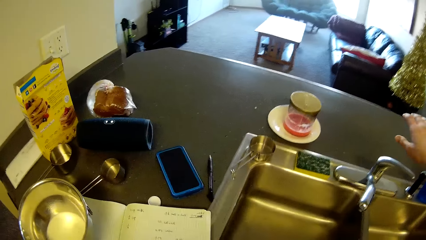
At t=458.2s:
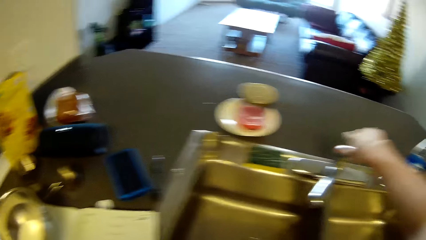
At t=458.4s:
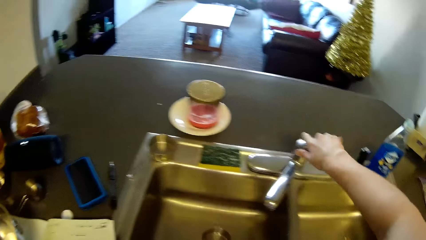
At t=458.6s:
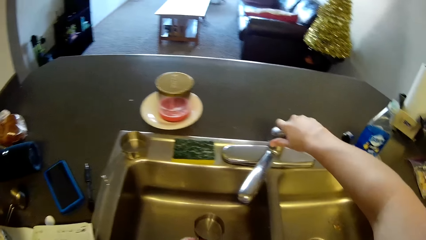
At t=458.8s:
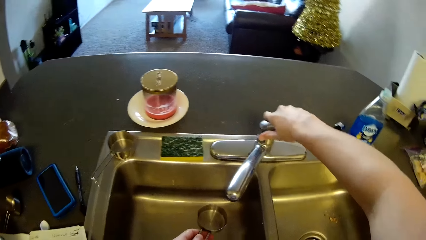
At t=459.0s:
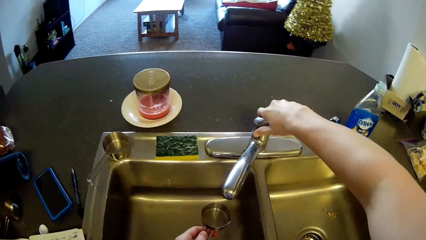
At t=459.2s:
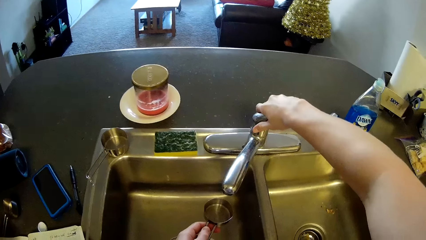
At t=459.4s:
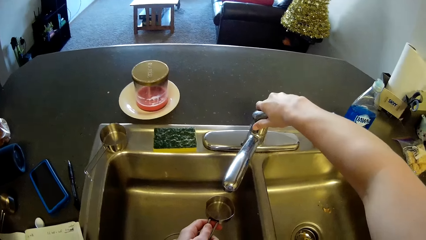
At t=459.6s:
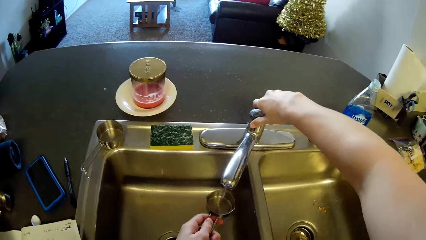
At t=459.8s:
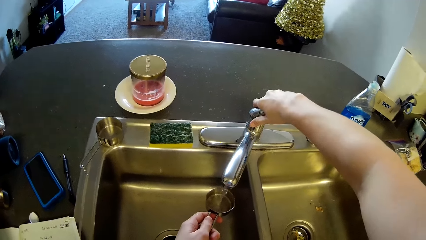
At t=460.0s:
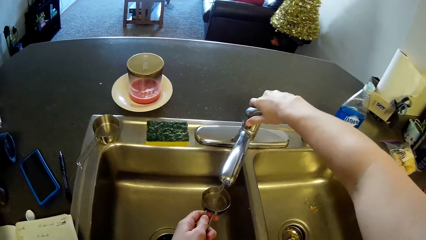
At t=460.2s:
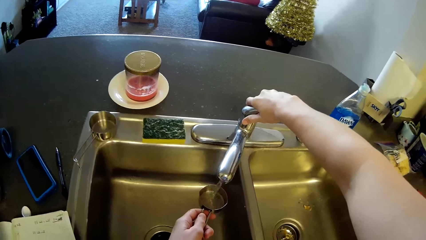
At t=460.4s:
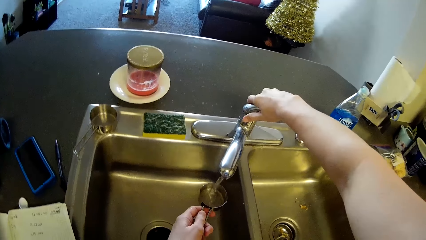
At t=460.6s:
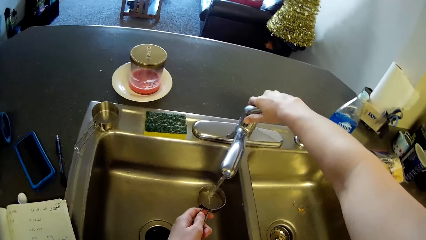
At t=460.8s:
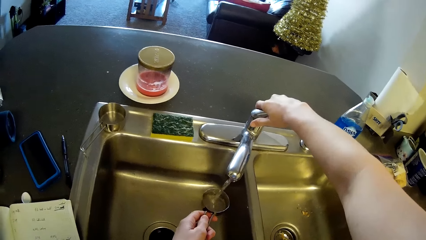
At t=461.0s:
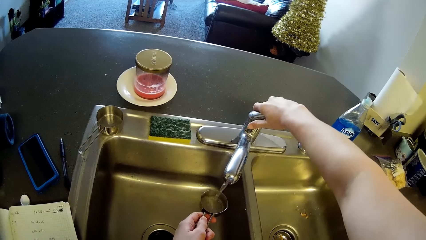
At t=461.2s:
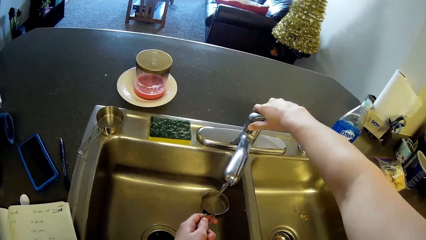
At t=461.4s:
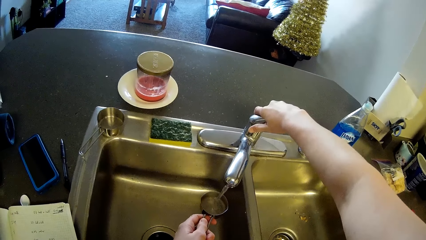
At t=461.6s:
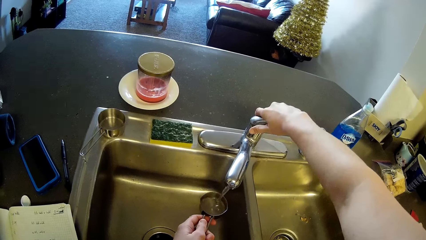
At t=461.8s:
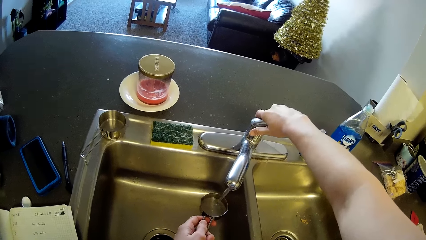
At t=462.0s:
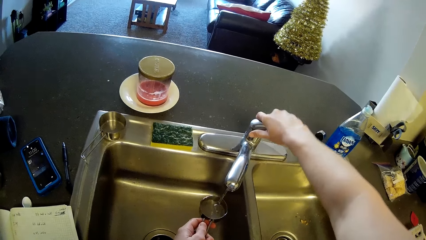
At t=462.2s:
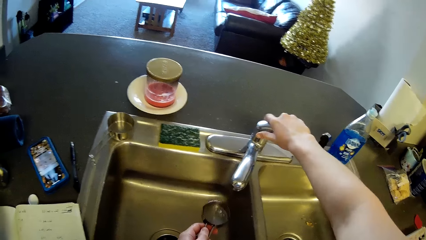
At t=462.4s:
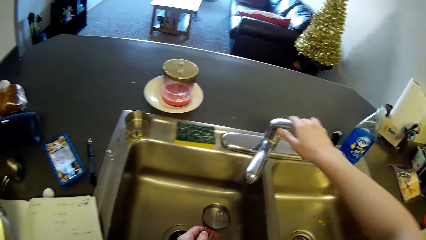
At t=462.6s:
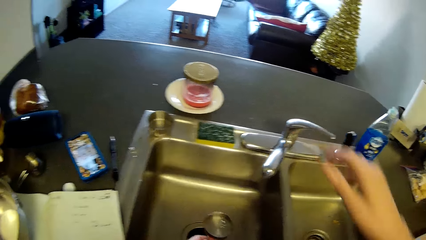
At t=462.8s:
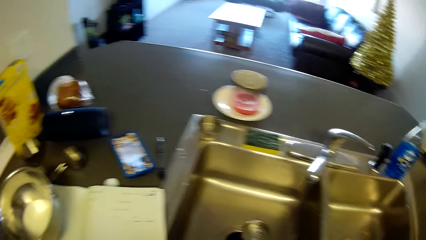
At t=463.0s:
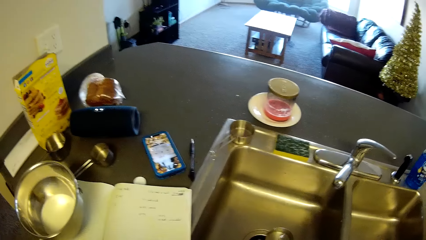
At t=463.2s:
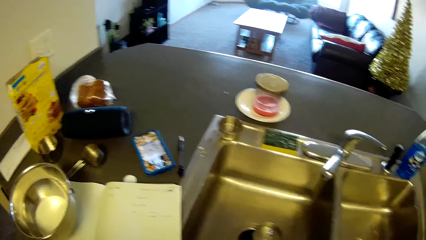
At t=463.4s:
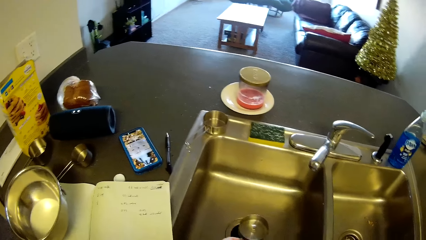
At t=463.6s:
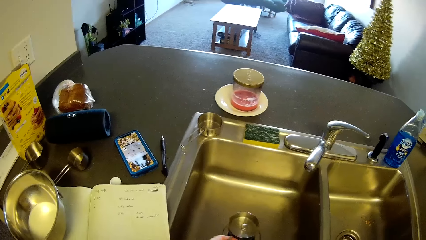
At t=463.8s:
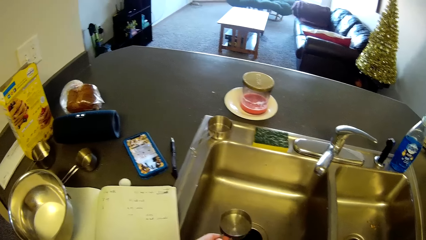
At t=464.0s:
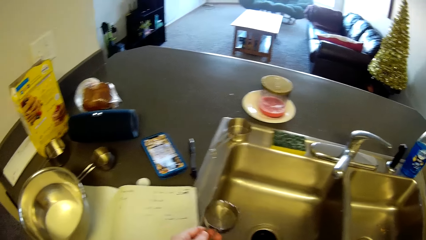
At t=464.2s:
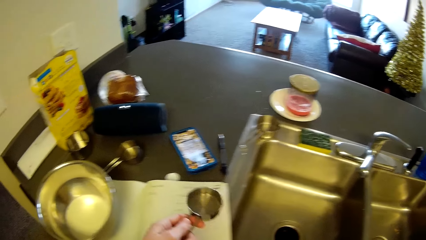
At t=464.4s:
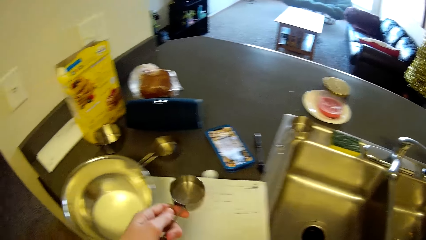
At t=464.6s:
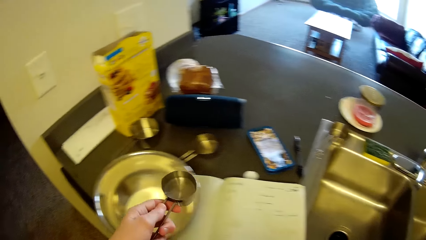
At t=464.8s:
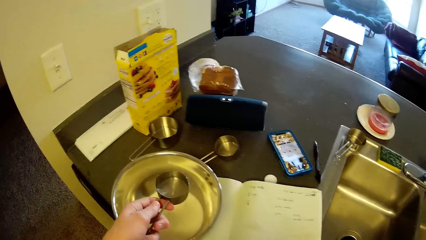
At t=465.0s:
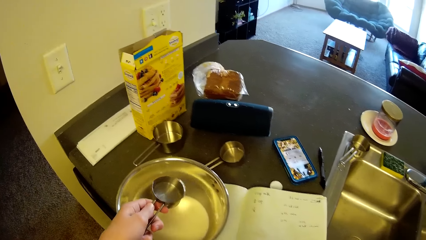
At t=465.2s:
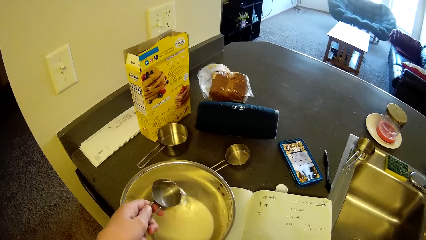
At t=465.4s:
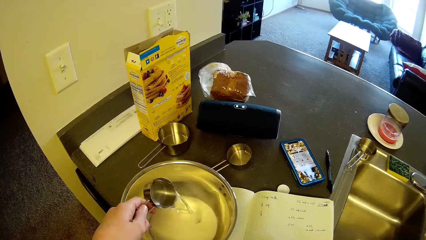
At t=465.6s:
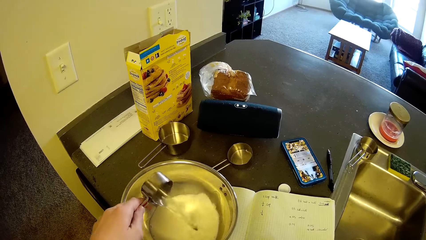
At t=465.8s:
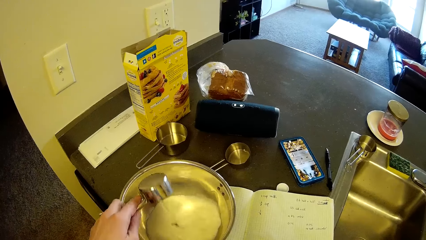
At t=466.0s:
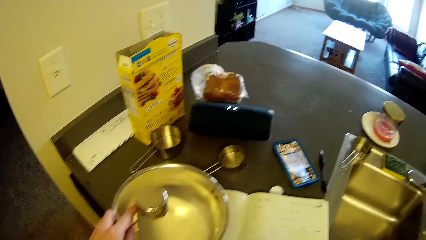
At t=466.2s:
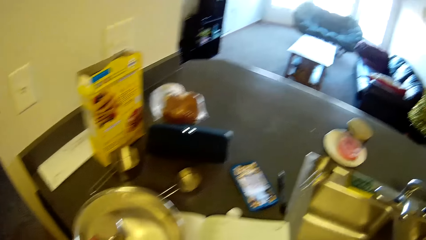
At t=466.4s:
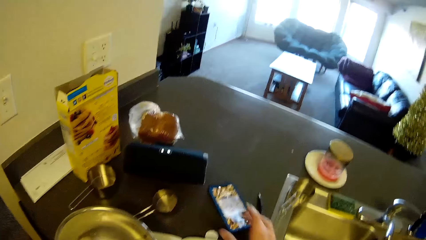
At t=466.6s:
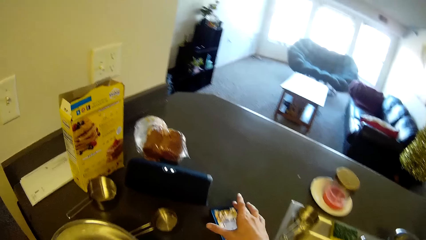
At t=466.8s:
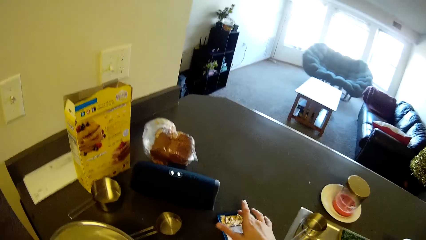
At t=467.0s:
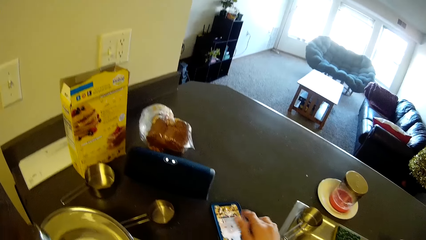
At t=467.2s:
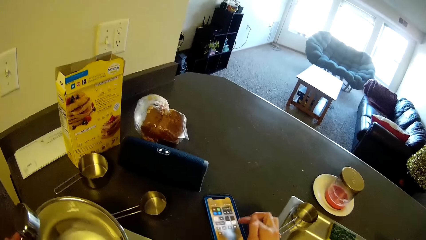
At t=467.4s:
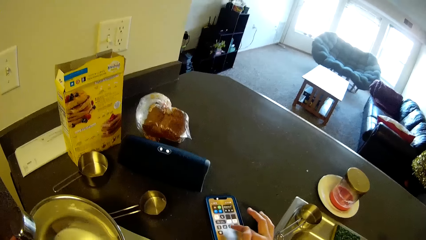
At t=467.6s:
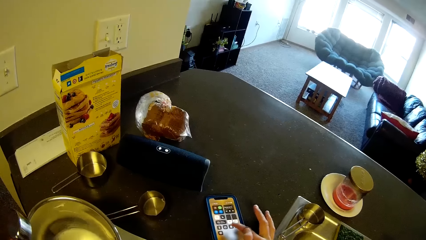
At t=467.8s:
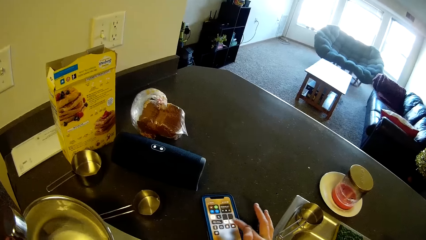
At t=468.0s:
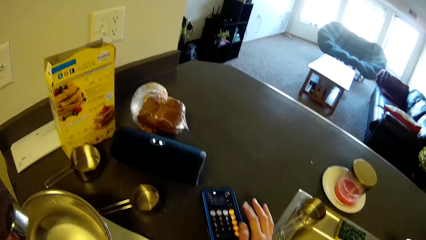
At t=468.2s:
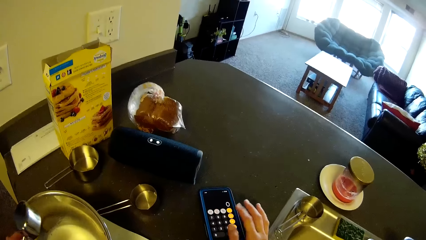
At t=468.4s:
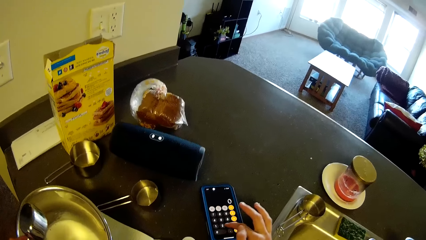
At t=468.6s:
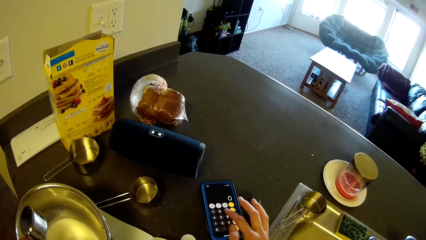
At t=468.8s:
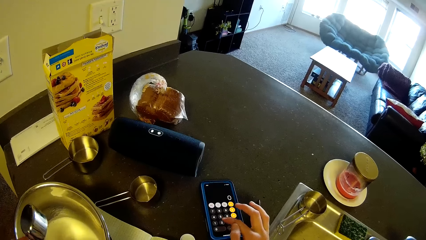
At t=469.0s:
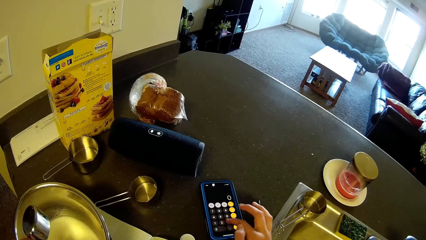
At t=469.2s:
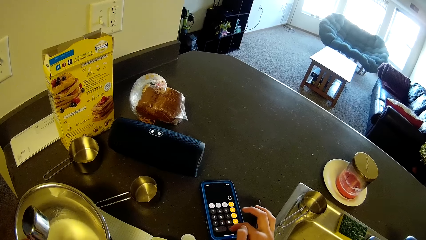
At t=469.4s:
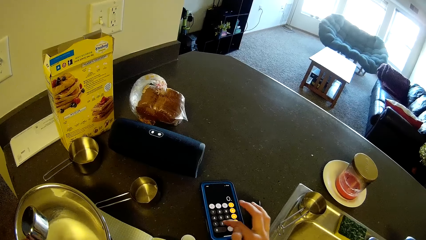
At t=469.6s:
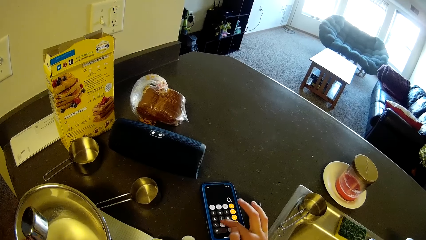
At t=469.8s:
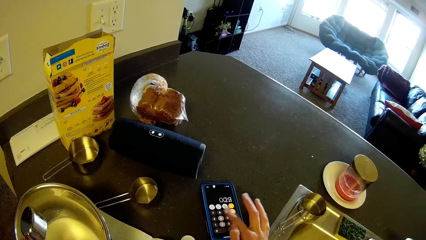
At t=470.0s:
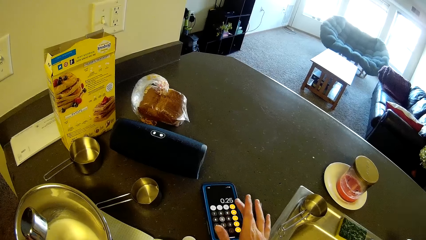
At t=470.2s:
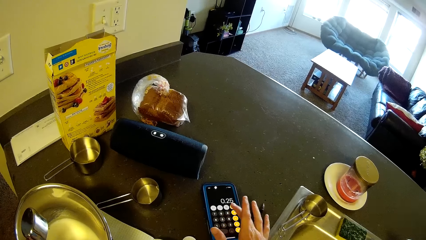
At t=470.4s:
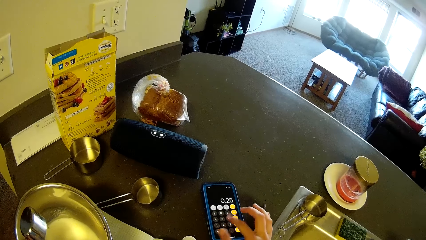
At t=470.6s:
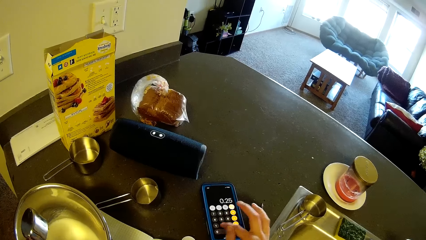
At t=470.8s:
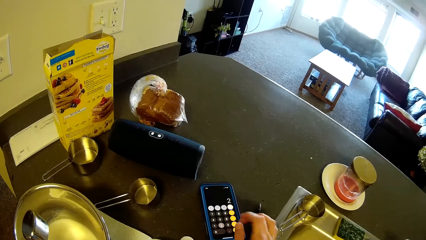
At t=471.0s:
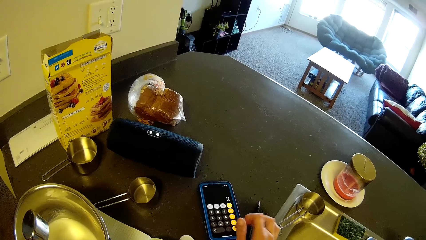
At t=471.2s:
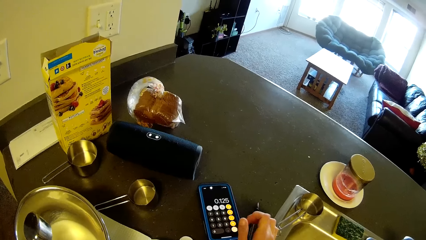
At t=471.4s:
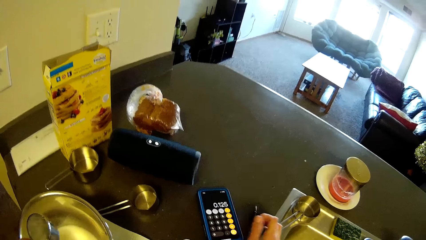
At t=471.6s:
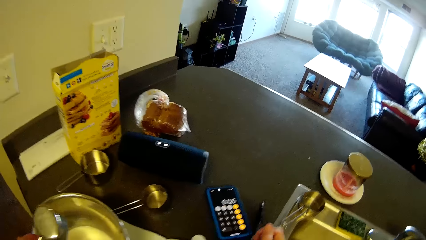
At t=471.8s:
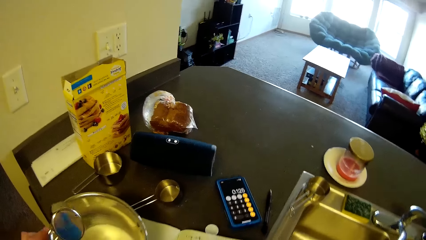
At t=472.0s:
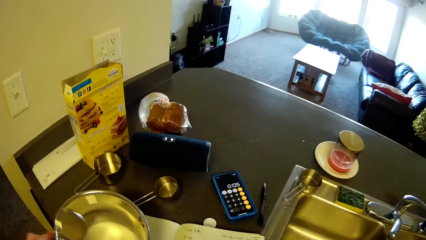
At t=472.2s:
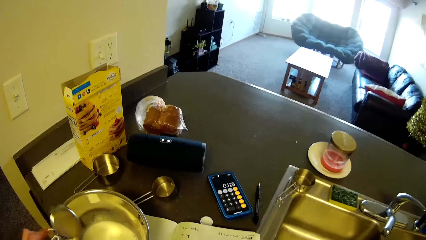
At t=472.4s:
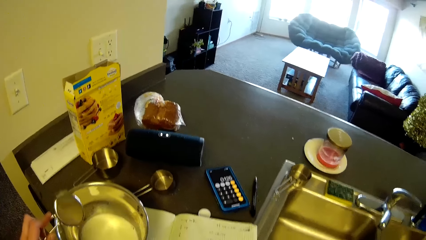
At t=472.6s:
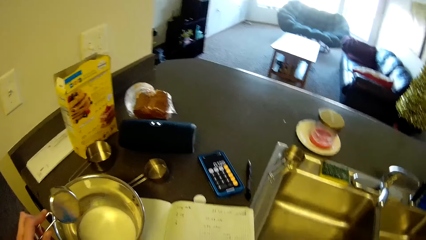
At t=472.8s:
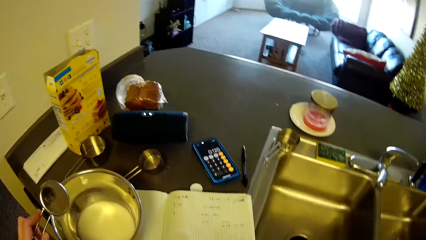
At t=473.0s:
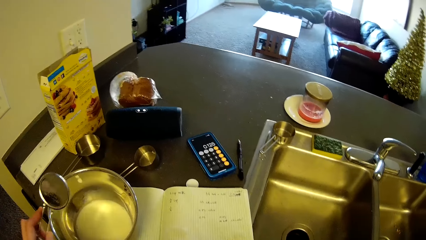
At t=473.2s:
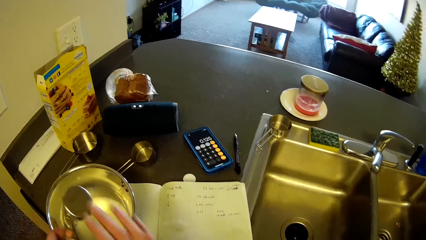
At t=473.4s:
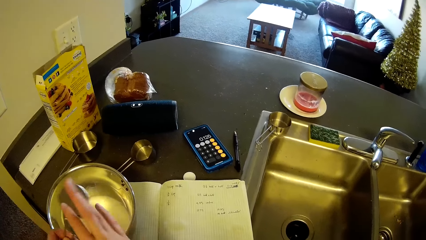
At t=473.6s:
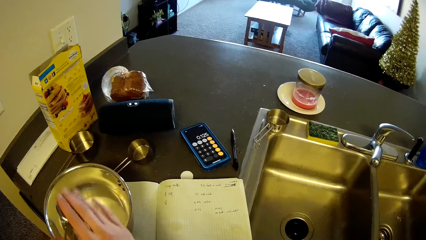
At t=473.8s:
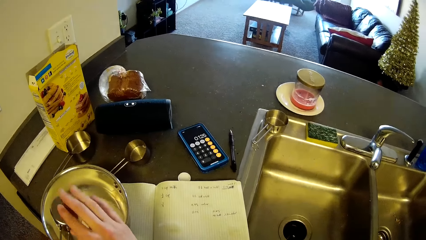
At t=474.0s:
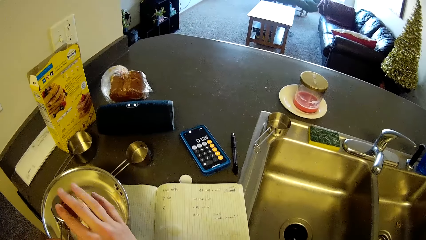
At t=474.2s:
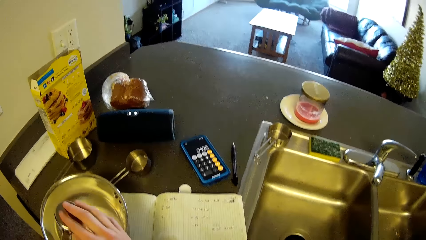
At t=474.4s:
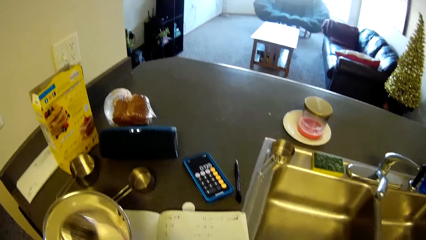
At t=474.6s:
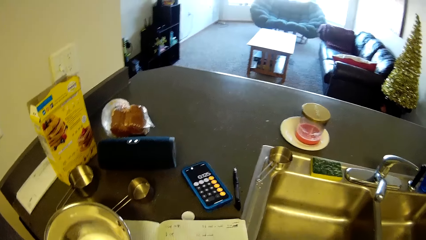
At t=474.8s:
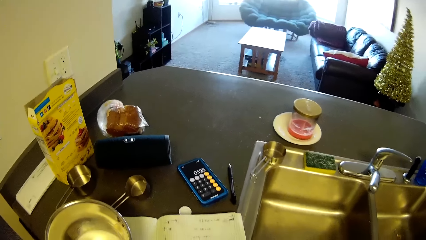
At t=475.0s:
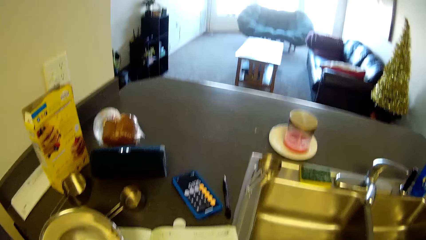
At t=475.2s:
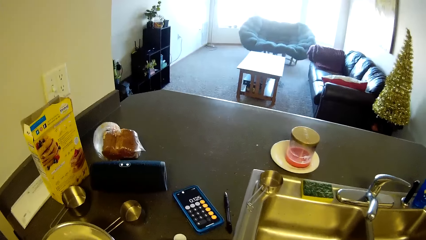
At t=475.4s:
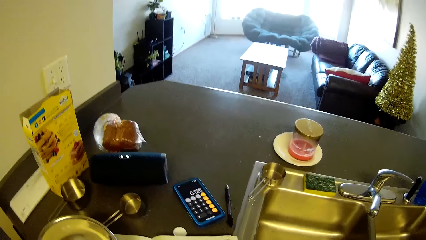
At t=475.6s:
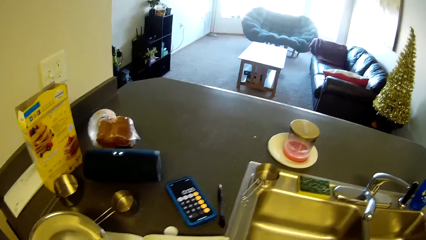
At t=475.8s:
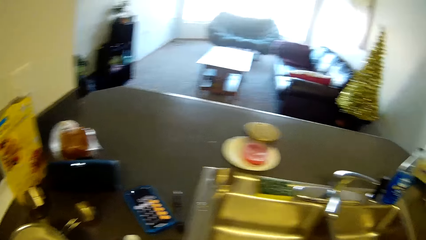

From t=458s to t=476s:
The camera wearer turns on the tap. They fetch water into the milk pot or stainless measuring cup. They close the tap. They pour water into the stainless bowl. They press the phone on the slab. They shake the stainless measuring cup and tap the bottom of the stainless measuring cup.
